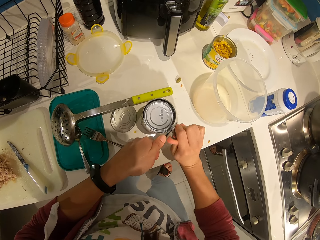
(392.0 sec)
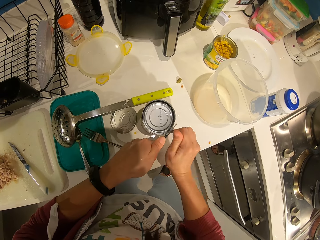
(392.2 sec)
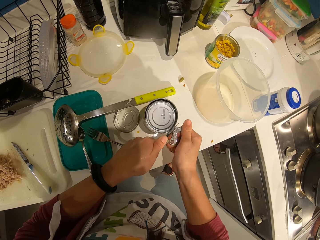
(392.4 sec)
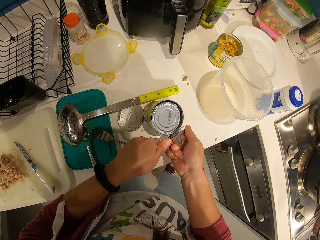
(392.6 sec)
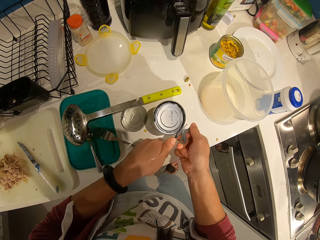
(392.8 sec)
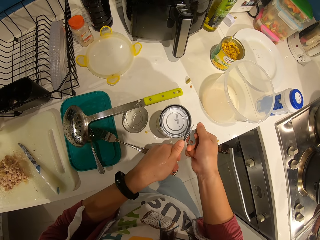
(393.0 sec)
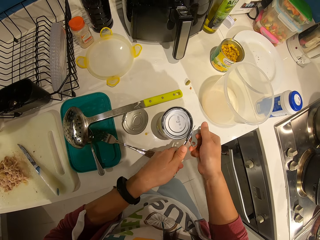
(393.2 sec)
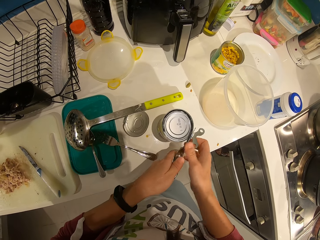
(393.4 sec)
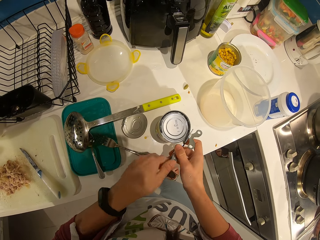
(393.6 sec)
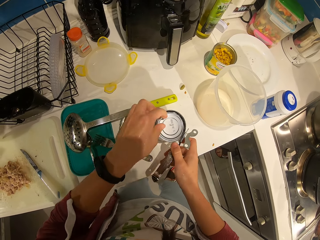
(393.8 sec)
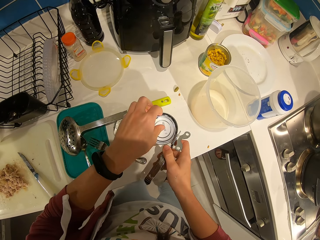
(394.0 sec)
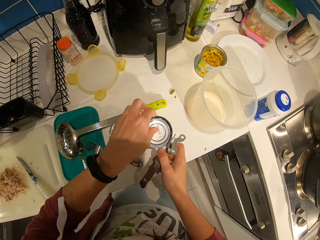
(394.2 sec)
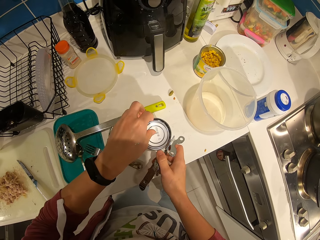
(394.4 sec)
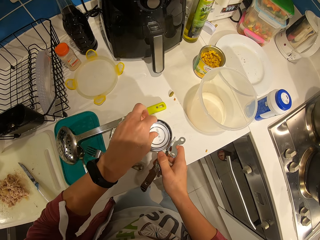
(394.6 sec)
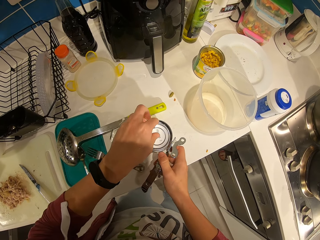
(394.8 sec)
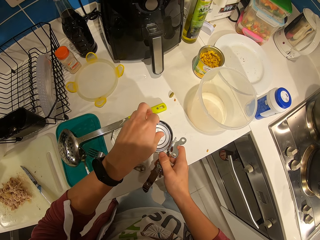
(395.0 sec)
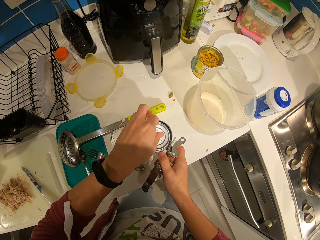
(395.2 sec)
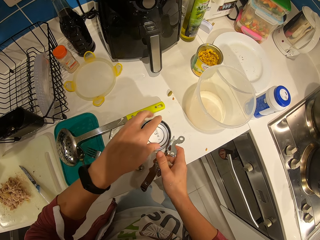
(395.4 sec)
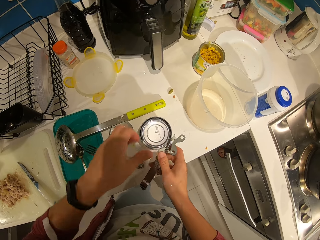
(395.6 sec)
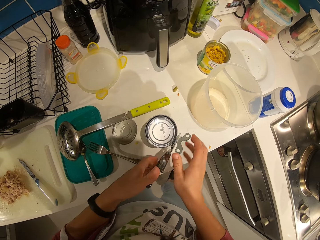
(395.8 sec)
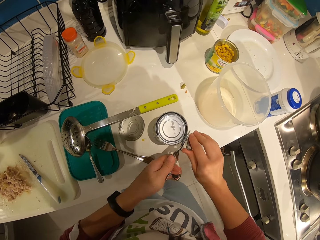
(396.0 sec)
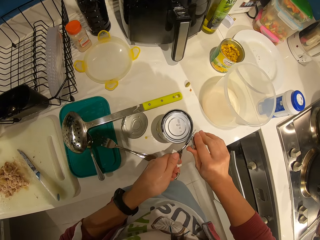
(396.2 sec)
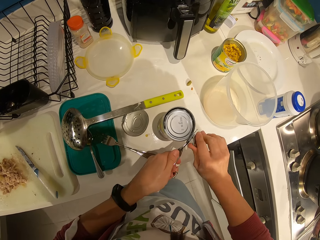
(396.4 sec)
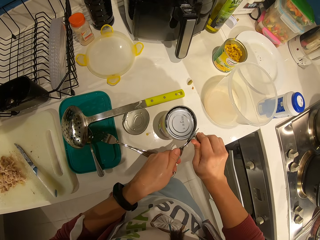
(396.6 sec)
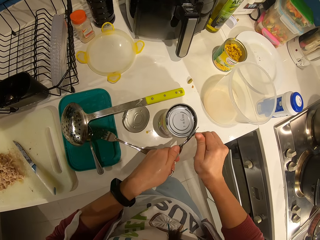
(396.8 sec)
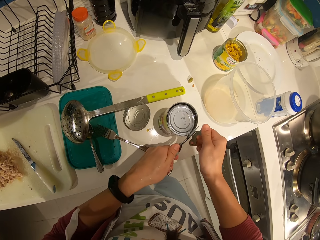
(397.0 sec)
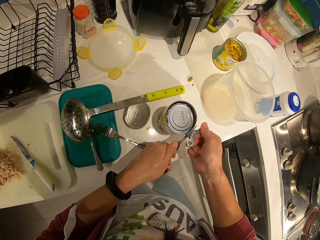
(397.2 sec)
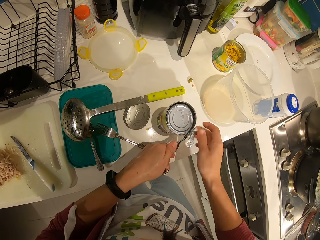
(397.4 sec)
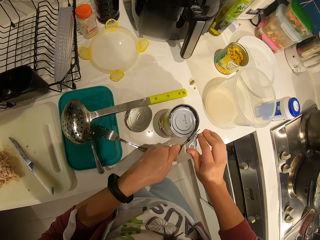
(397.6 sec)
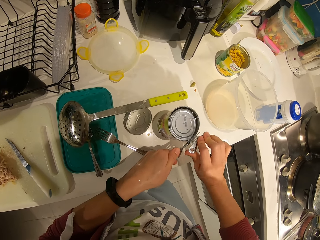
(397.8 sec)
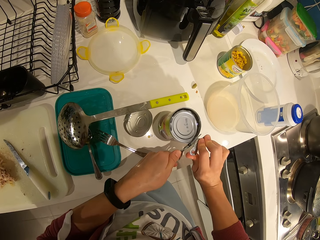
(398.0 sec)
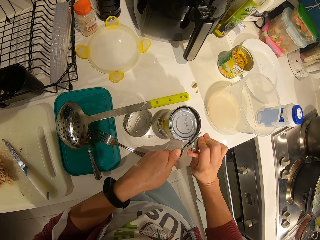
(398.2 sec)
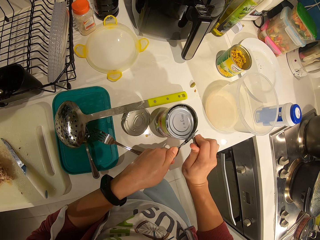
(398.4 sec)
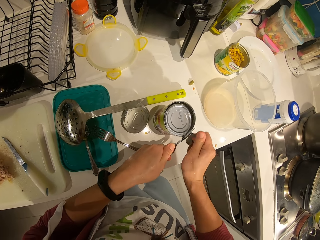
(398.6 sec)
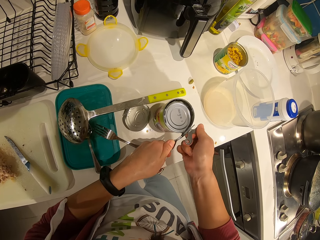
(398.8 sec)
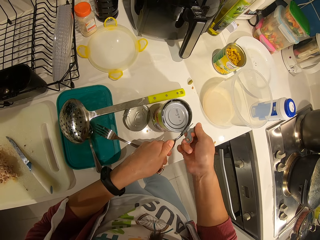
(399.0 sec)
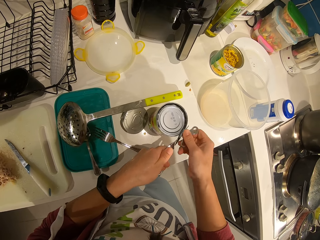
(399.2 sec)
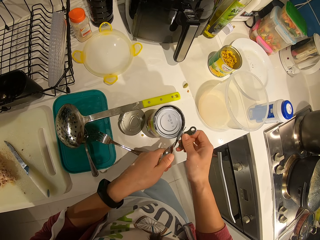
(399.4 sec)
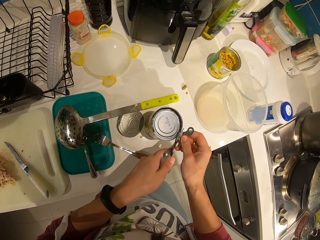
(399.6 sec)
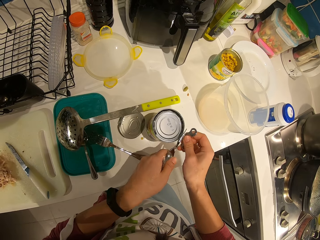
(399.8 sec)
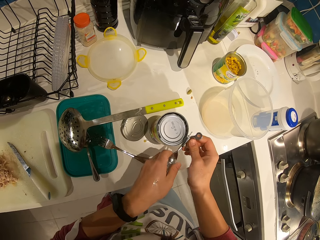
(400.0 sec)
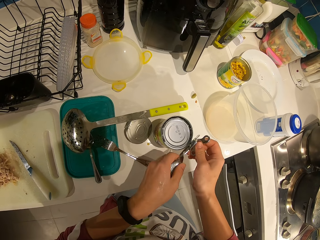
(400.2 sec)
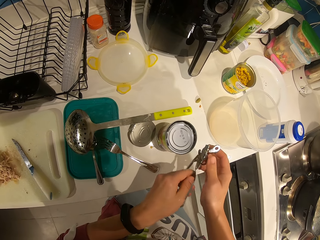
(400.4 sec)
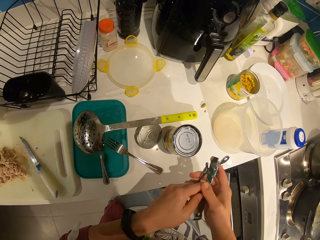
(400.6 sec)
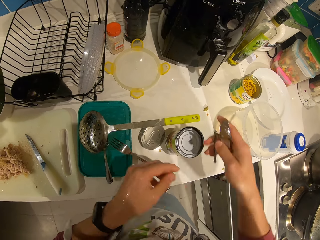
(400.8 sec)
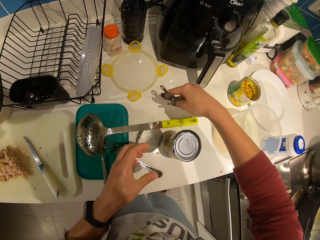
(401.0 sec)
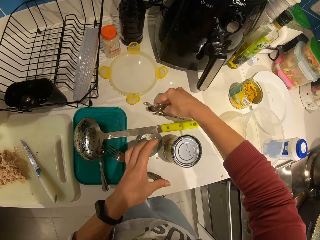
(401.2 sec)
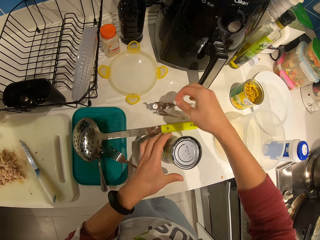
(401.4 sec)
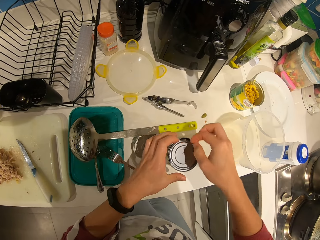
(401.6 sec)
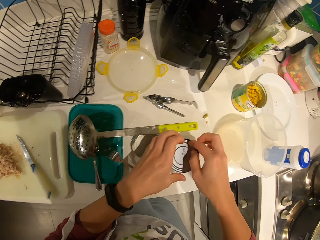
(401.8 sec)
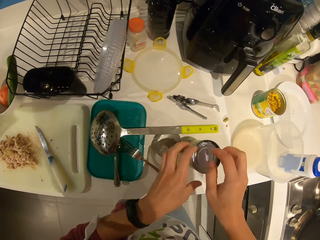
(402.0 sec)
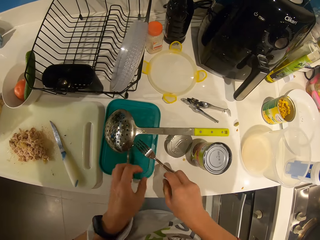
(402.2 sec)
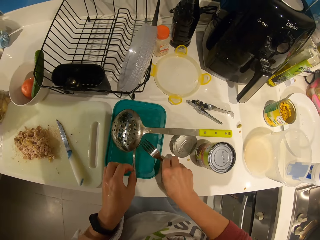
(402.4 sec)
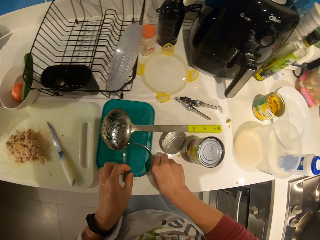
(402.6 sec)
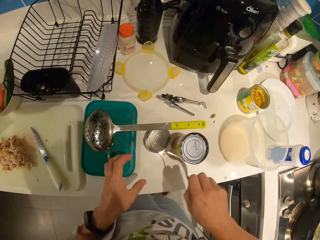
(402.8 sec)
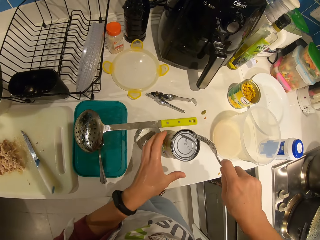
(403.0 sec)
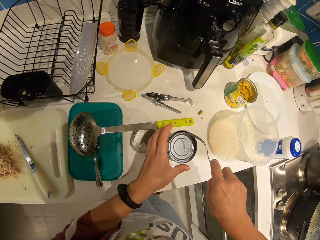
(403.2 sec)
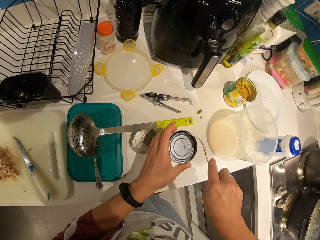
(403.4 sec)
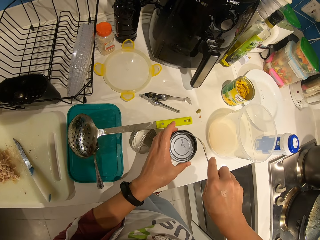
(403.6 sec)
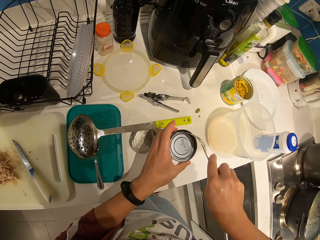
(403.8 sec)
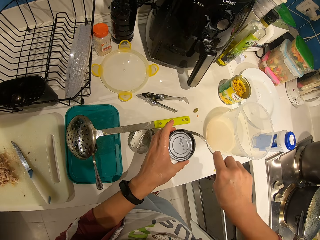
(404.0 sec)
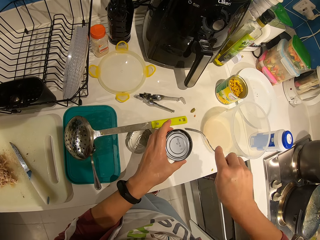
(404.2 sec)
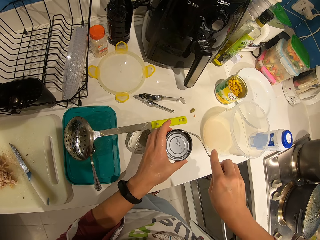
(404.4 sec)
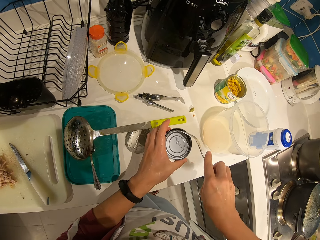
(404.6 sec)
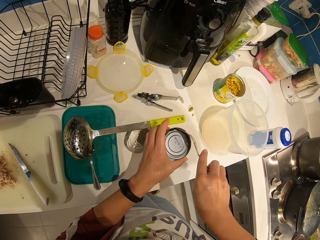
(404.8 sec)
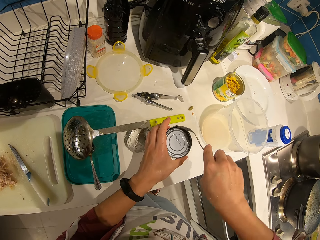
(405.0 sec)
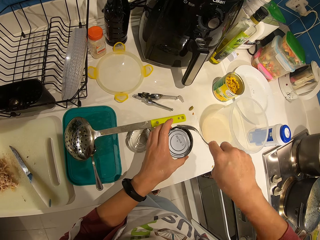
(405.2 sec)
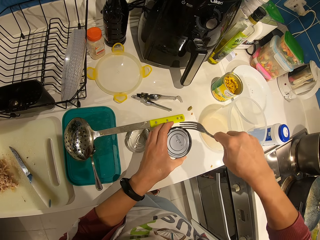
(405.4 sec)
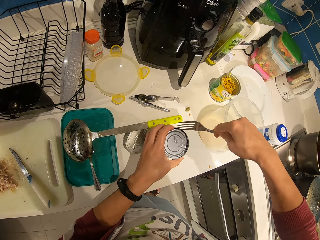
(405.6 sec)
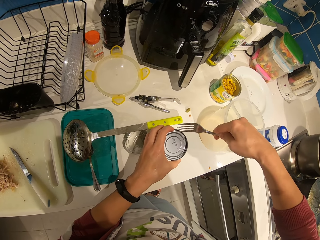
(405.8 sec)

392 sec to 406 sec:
The camera wearer pulls the can with her hand. She opens the can with the can opener. She places the opener on the countertop. She pulls the can with her hand. She holds the tin top. She picks up a fork on the countertop. She opens the cut tin part with the fork.

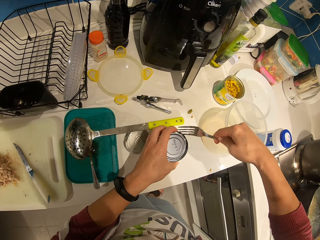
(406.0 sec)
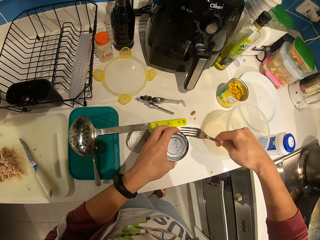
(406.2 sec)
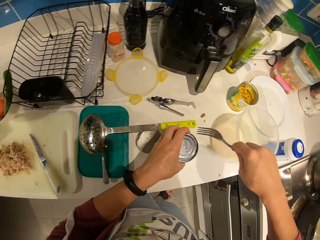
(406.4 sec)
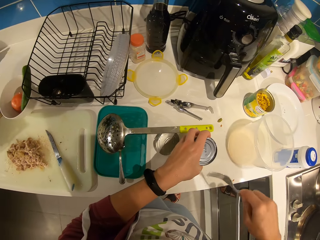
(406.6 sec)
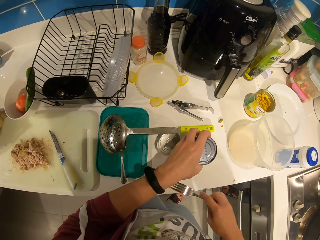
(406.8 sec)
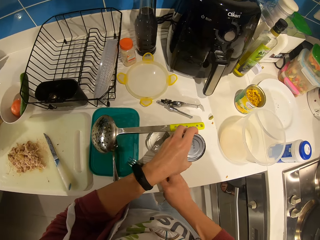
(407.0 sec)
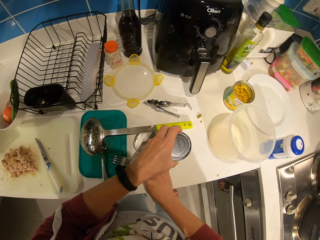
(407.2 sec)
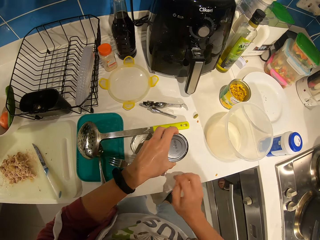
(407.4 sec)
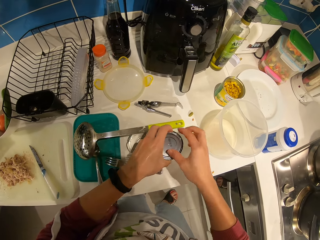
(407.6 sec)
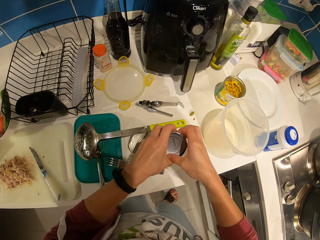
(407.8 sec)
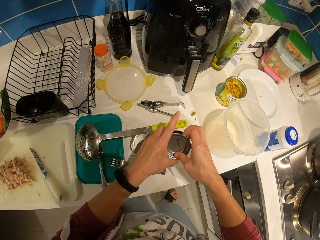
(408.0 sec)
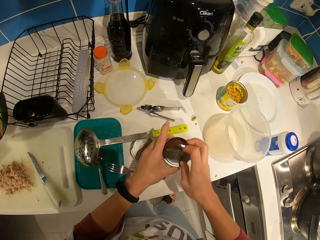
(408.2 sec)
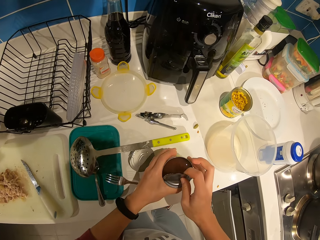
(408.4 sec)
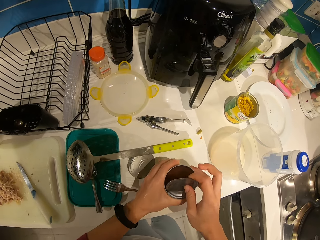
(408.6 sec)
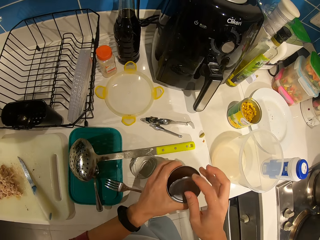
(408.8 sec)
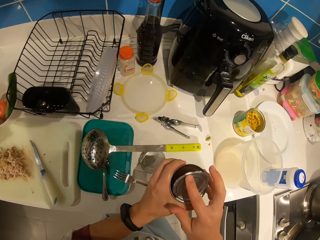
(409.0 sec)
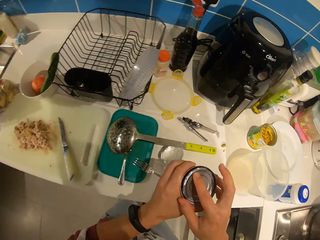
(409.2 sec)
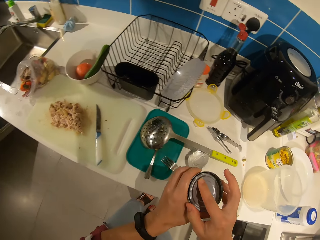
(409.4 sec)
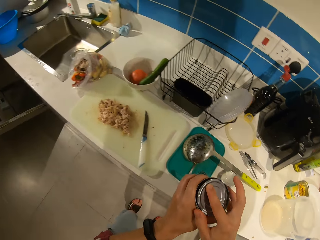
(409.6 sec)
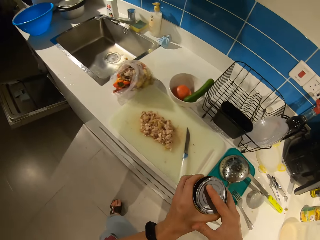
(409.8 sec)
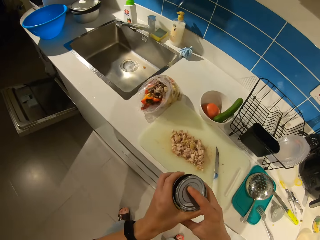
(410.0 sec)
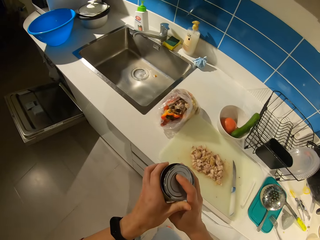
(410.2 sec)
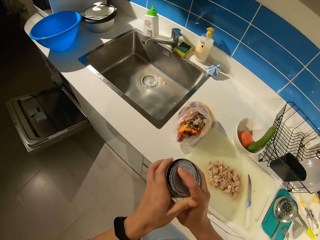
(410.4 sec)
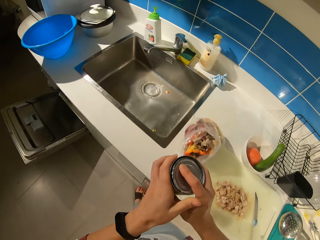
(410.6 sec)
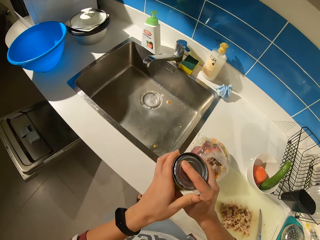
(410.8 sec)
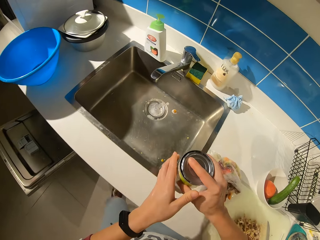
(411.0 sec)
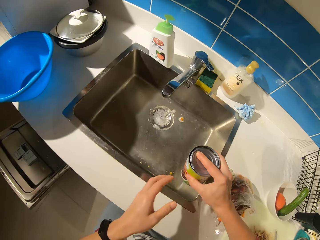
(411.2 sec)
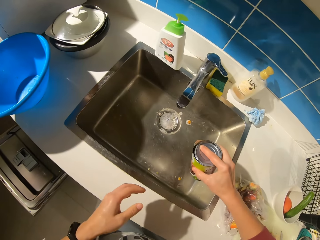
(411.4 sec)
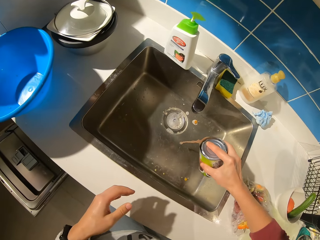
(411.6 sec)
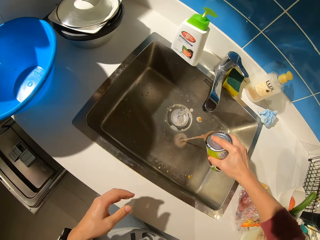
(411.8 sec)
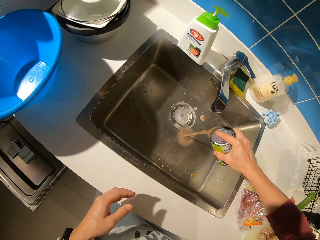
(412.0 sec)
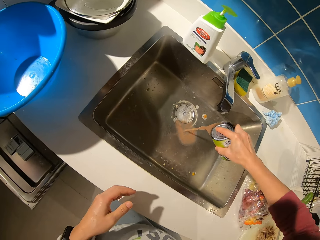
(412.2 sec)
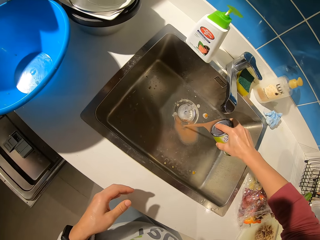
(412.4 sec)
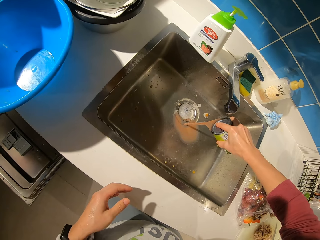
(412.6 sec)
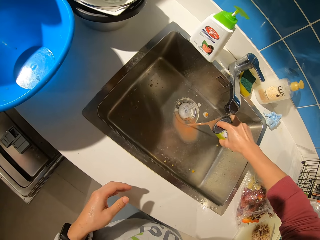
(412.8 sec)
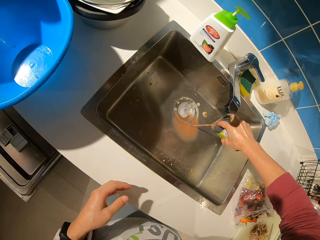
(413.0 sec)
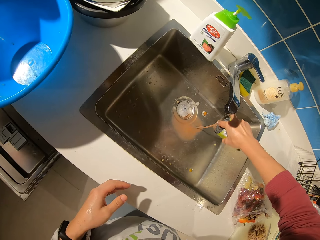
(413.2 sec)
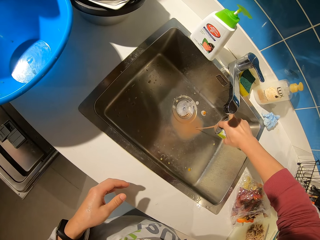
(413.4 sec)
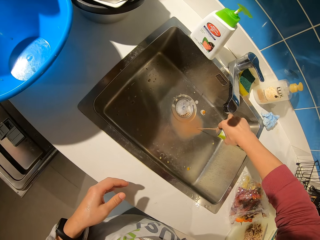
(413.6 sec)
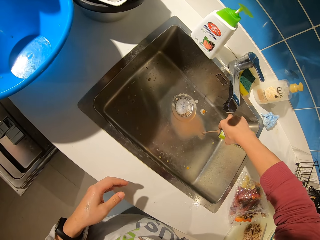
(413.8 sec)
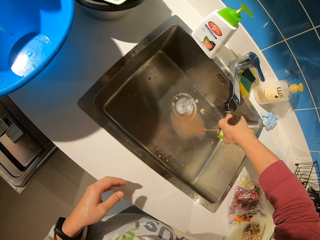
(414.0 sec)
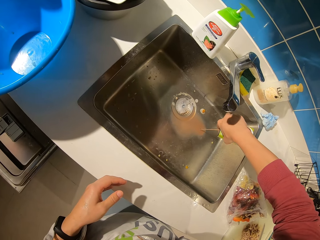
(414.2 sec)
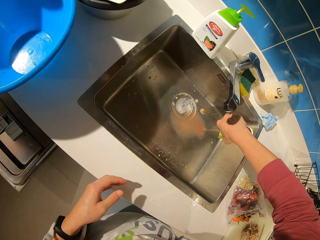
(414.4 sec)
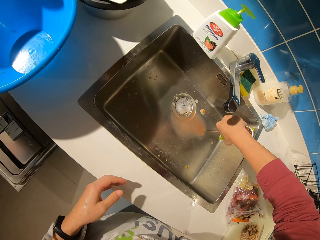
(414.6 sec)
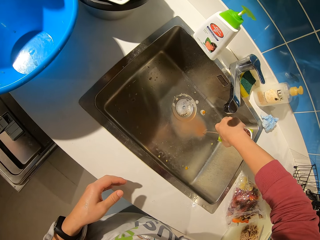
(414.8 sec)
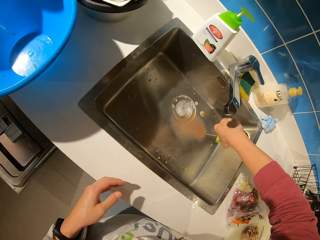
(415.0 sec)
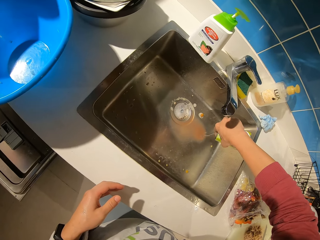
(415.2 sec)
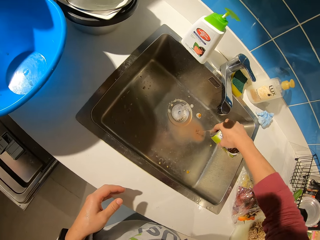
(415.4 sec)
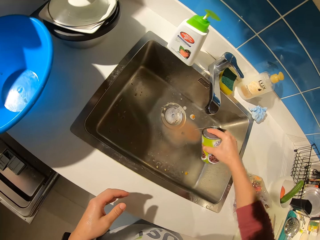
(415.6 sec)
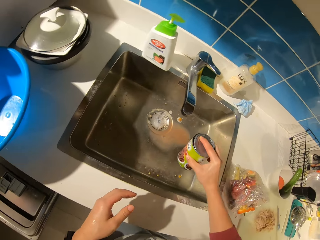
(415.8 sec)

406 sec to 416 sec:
The camera wearer returns the fork back on the countertop. She opens the can with her hand. She lifts the can and carries the can to the sink. She pours out the water or bean soup from the can into the sink.
